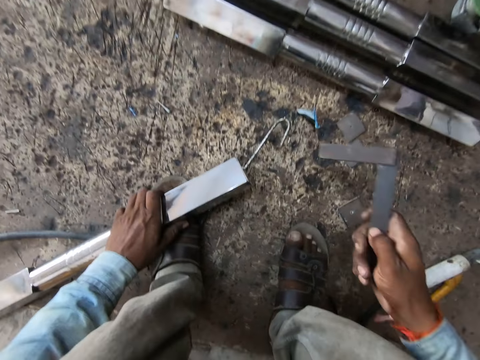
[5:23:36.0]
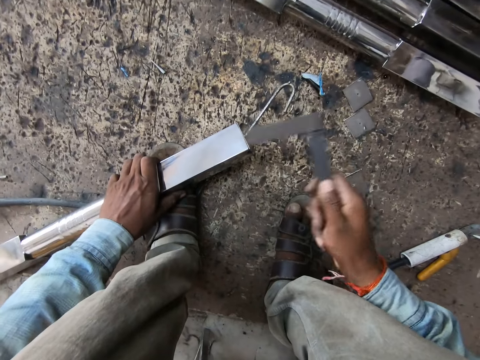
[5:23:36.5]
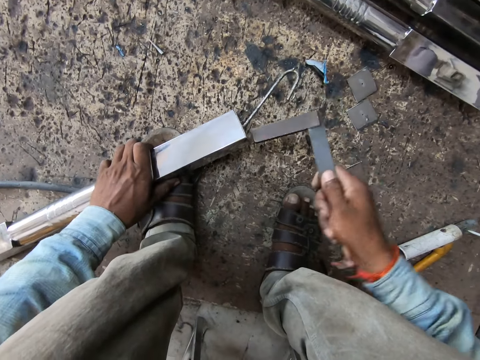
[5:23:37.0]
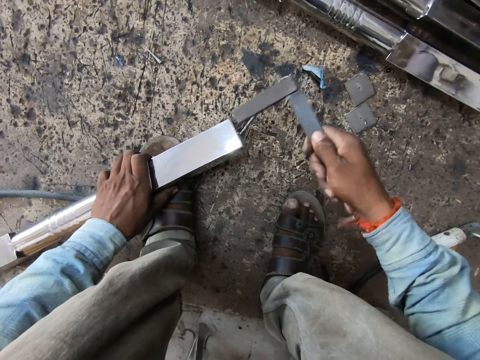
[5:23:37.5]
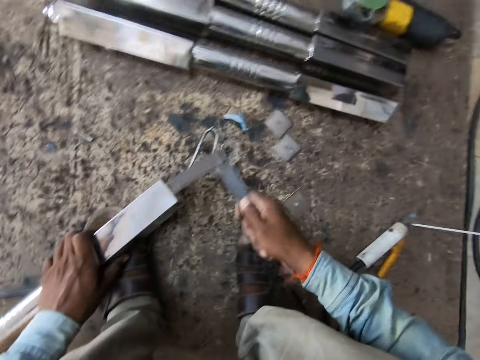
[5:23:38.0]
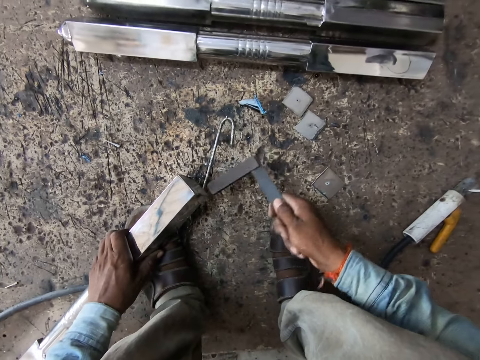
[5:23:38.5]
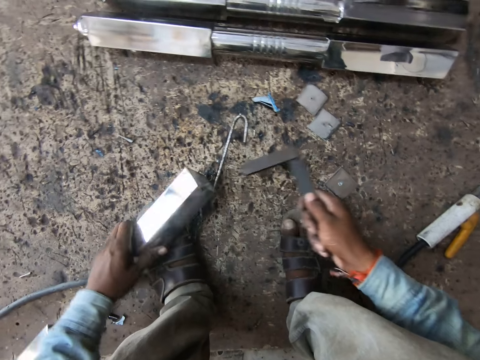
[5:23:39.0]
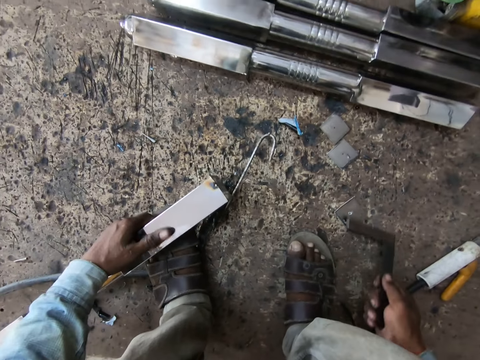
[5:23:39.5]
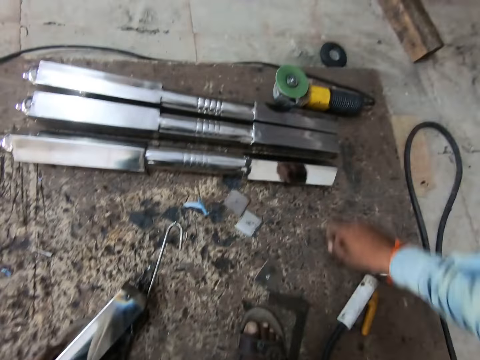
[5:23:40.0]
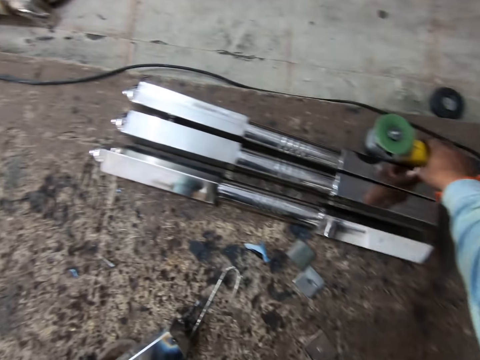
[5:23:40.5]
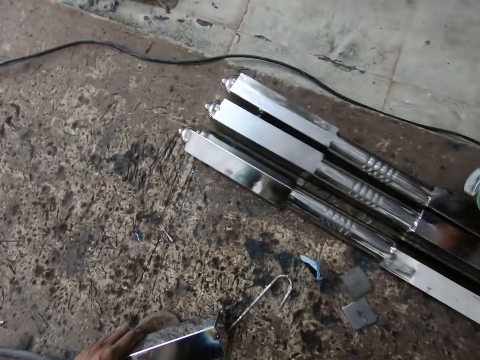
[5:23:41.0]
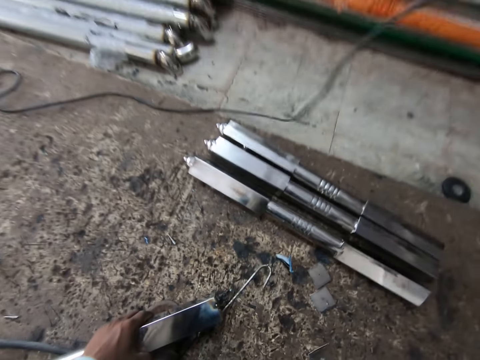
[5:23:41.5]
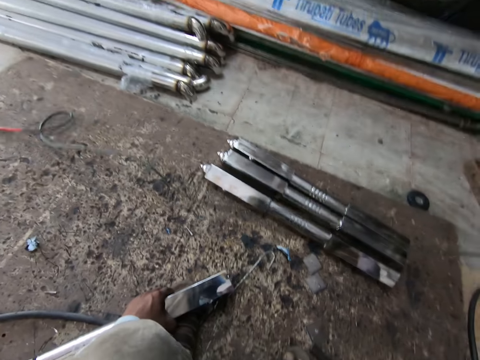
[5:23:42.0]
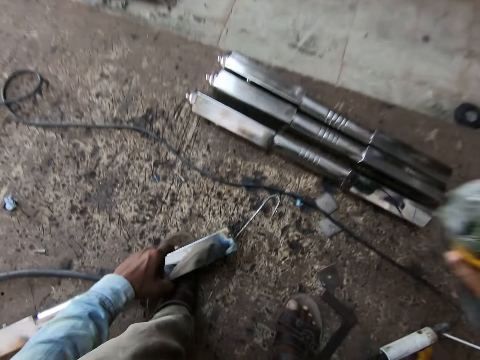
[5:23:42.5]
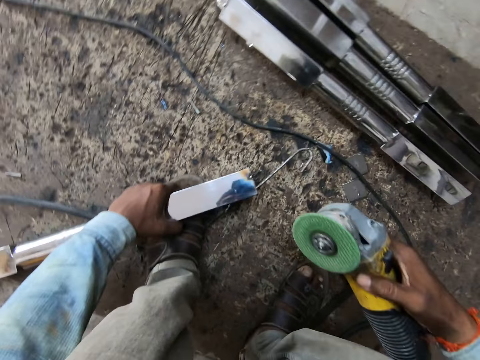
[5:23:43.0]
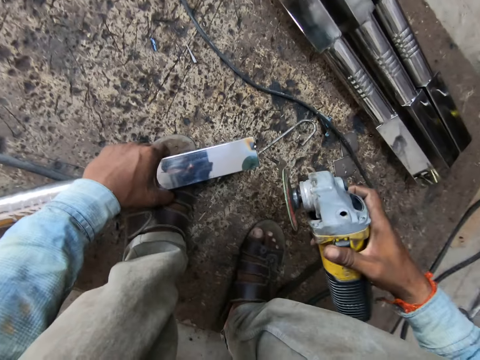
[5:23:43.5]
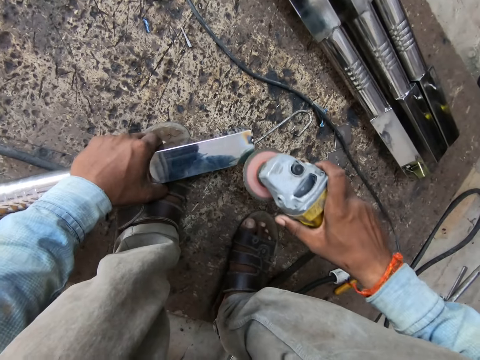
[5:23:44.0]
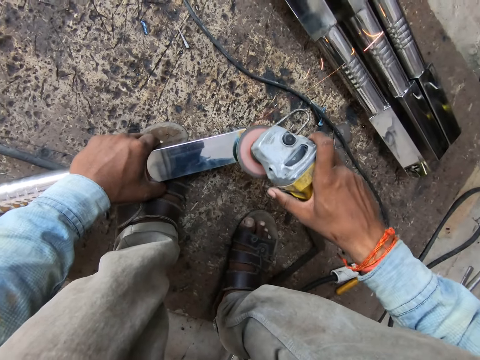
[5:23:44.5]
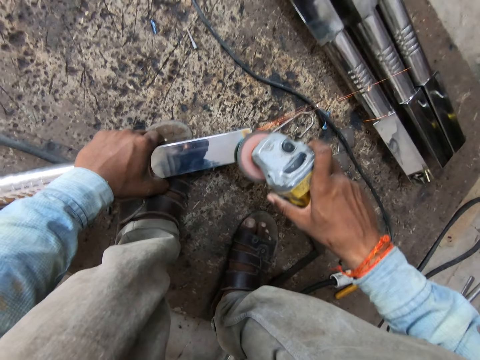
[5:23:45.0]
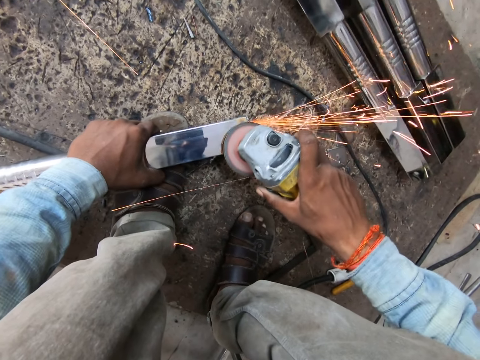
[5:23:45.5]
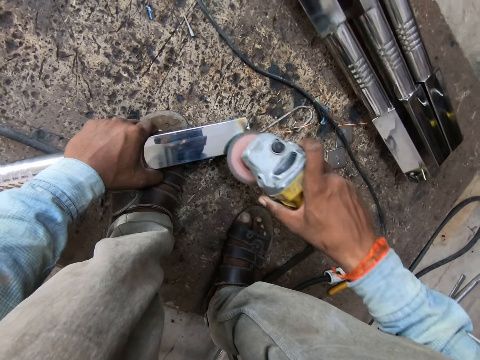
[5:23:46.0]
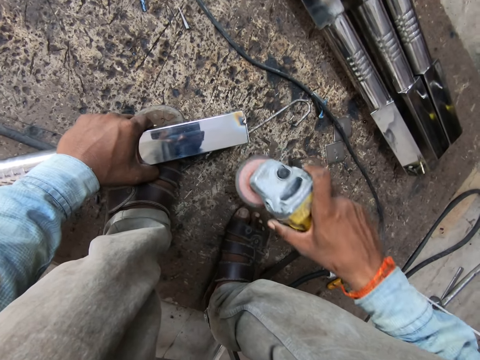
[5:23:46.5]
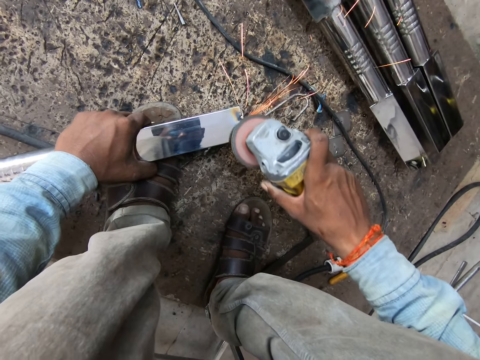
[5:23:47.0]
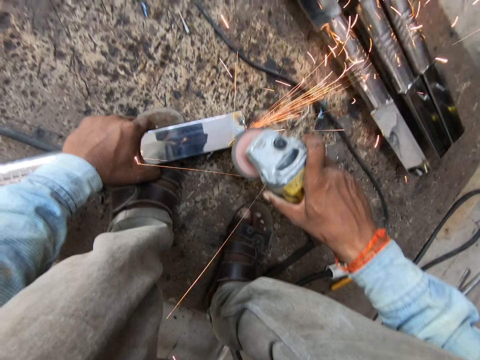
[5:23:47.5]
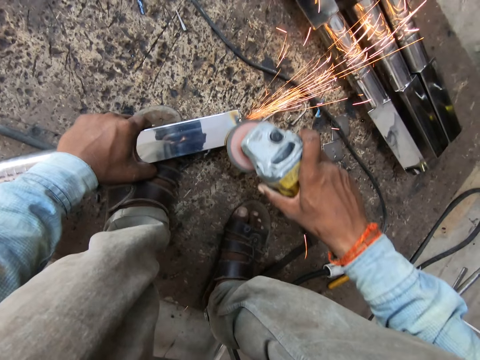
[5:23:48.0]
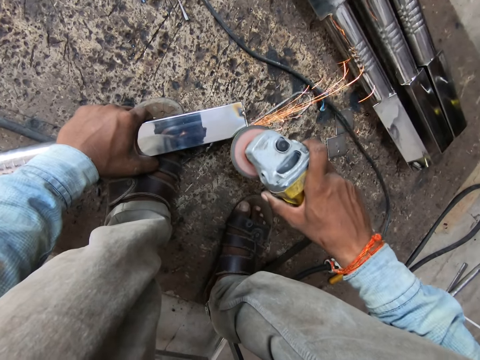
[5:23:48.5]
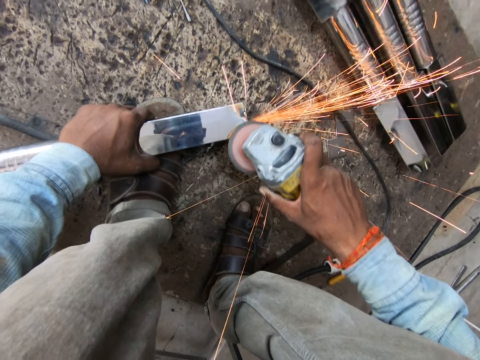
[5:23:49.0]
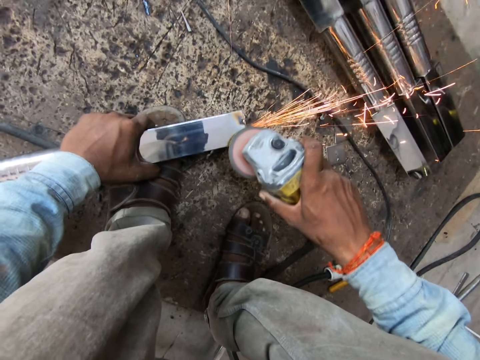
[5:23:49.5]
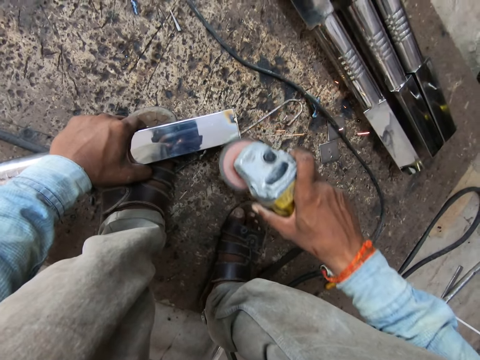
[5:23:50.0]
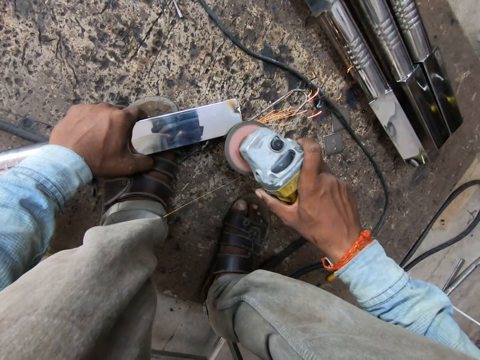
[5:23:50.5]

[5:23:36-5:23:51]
The camera wearer hits the steel with the frame square in his right hand. He drops the frame square with his right hand. He picks the angle grinder from the floor with his right hand. He files the steel with the angle grinder in his right hand. He grinds the metal.

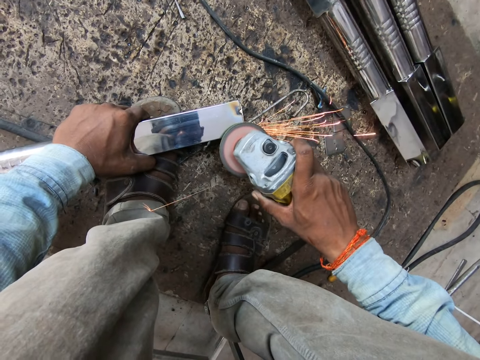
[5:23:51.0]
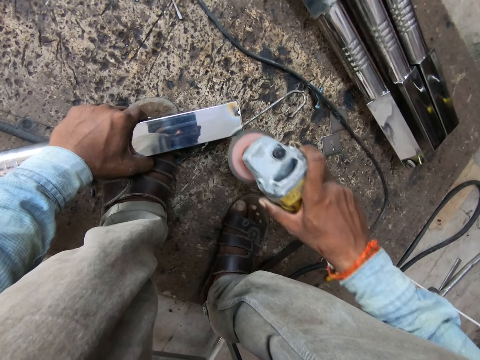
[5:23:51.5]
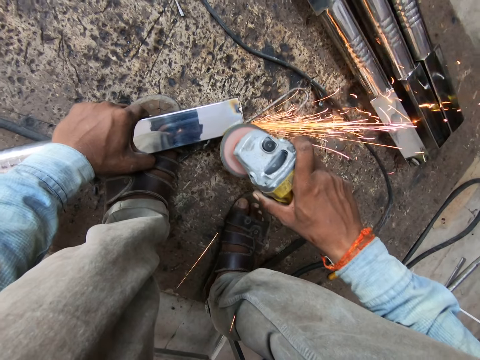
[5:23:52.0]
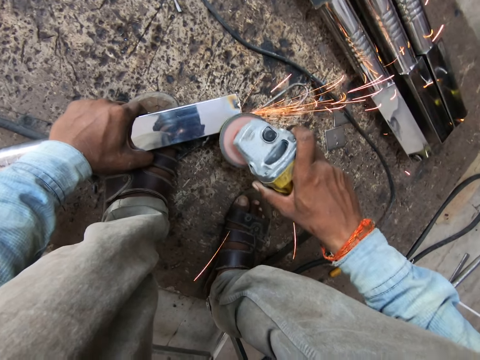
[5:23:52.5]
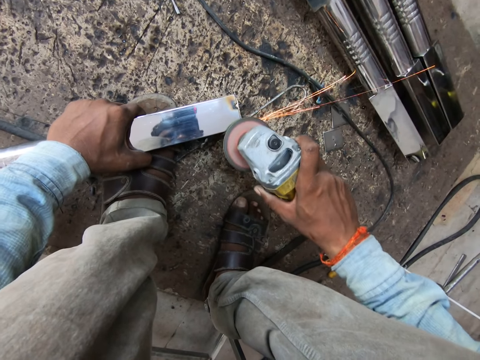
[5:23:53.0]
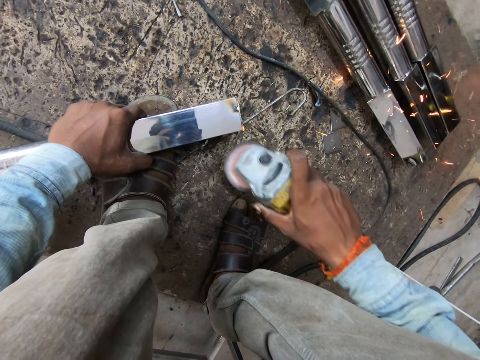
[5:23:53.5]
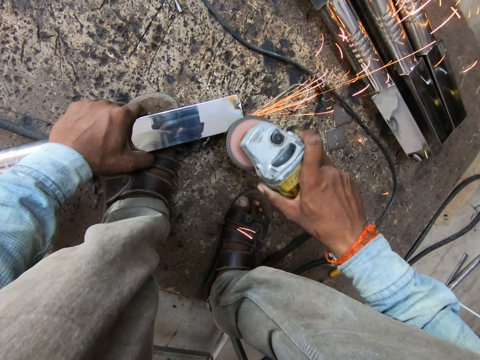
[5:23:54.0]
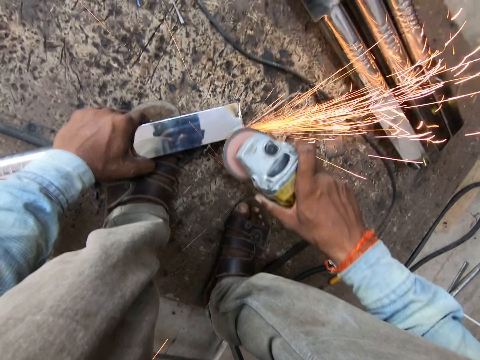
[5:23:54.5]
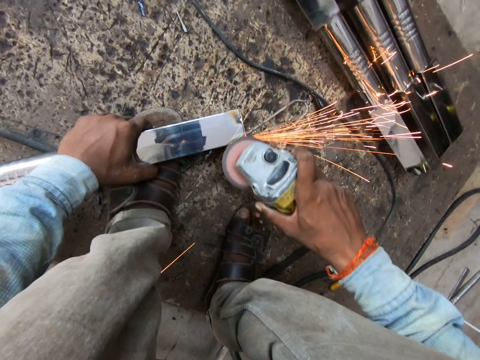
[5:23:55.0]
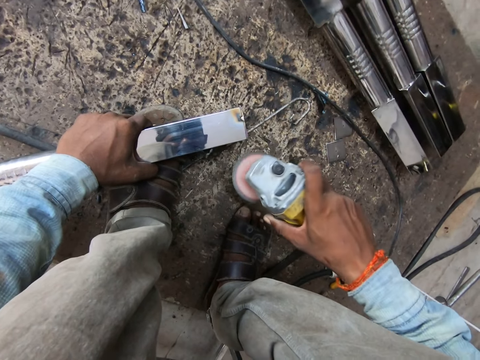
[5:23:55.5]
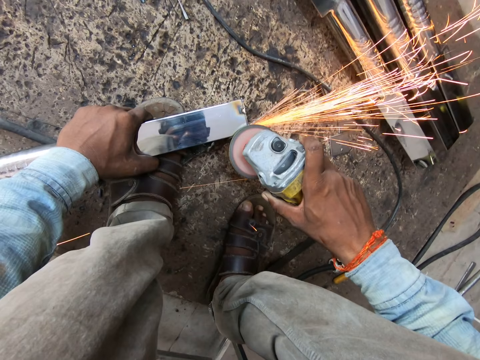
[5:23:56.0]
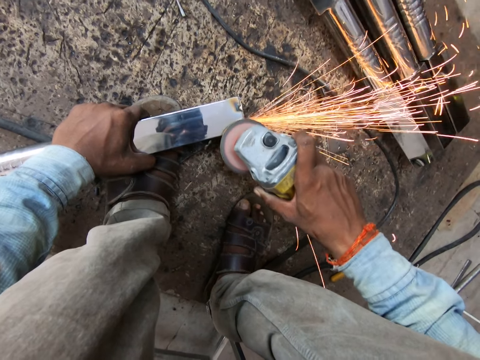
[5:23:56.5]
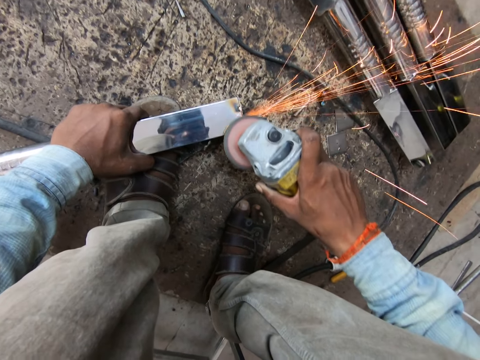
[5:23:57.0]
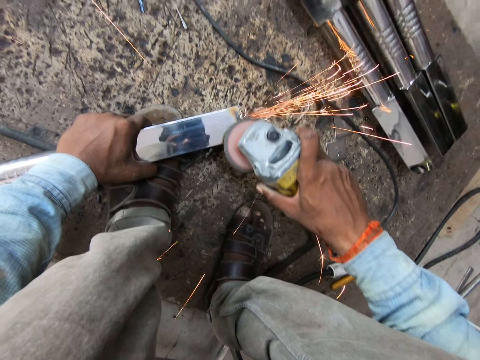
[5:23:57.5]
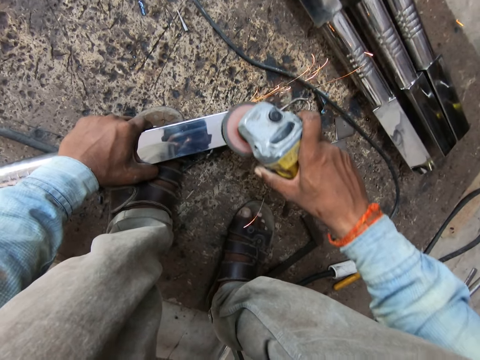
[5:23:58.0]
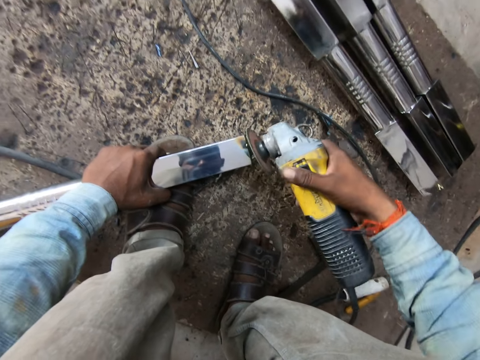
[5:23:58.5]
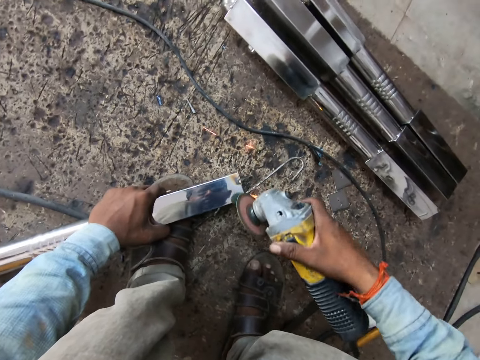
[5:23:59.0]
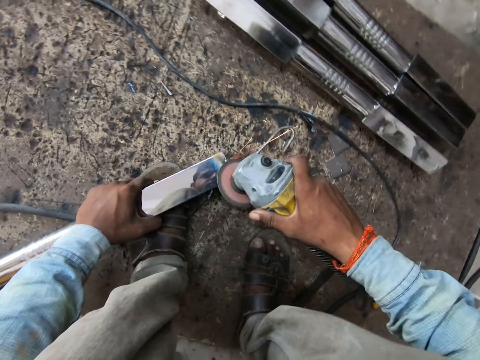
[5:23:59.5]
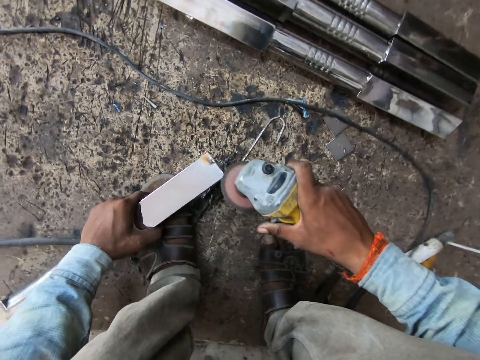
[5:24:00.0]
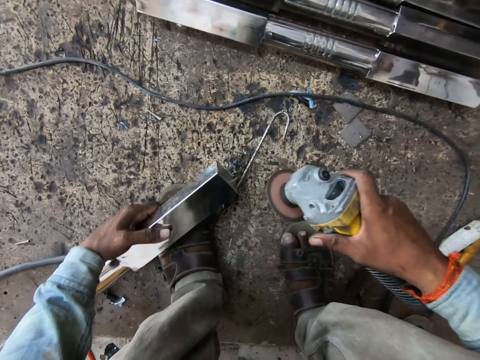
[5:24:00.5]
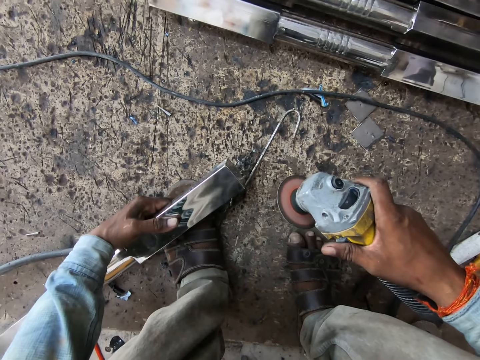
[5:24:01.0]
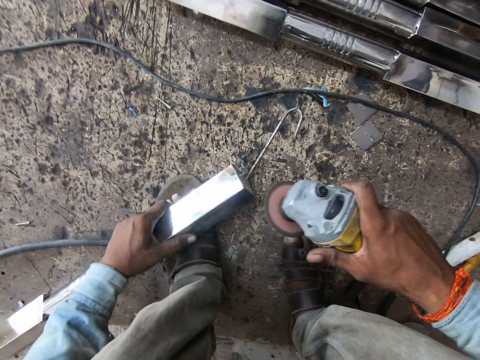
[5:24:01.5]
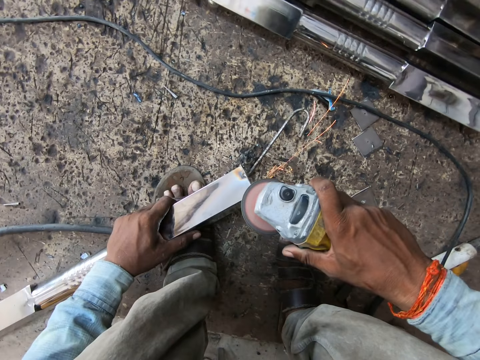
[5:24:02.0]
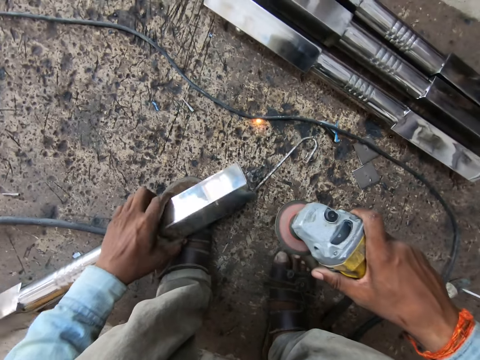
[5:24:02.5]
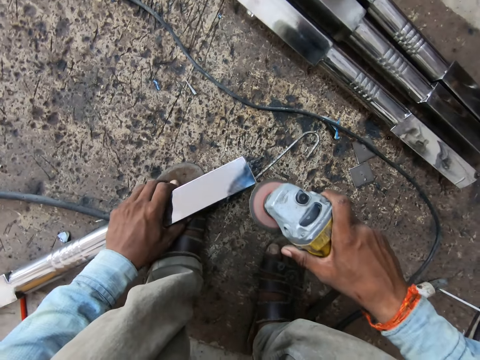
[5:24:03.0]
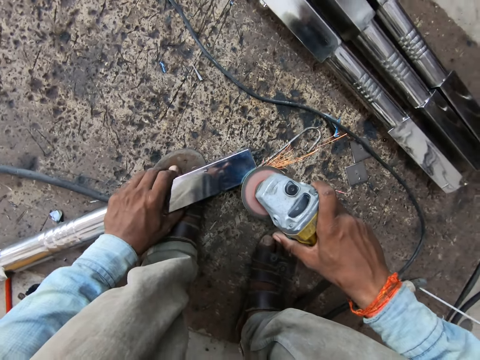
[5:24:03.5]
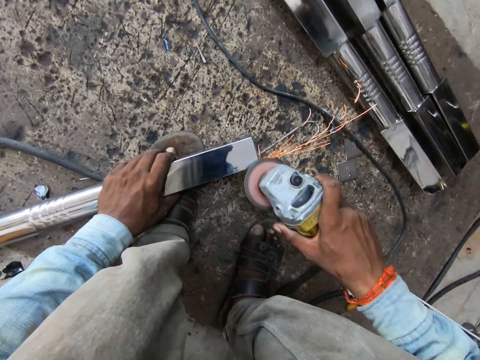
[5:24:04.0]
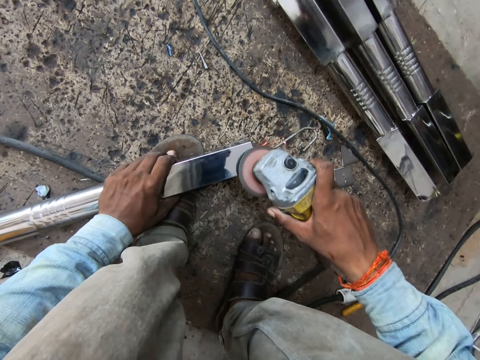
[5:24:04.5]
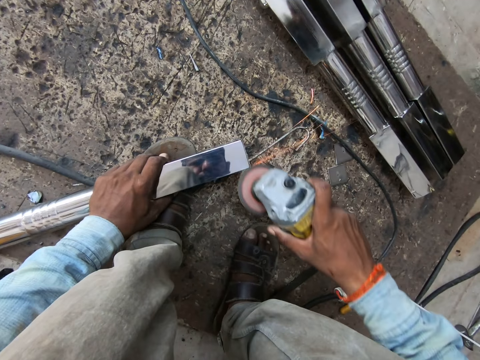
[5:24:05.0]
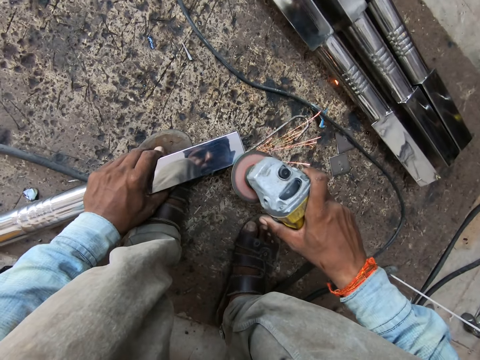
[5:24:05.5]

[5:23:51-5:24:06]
The camera wearer adjusts the steel with his left hand. He files the steel with the angle grinder in his right hand. He adjusts the steel with his left hand. He files the steel with the angle grinder in his right hand.
